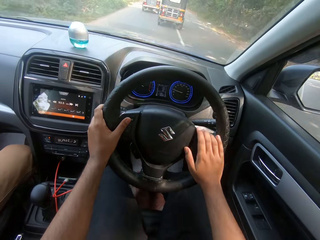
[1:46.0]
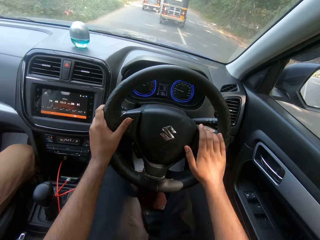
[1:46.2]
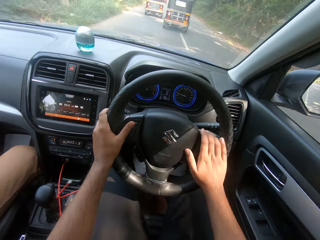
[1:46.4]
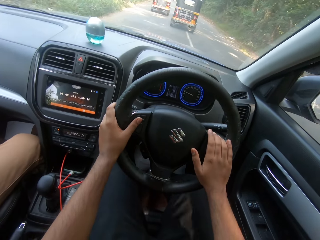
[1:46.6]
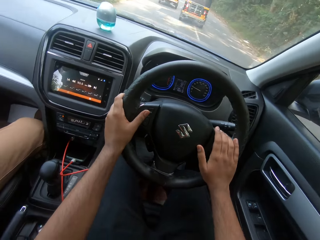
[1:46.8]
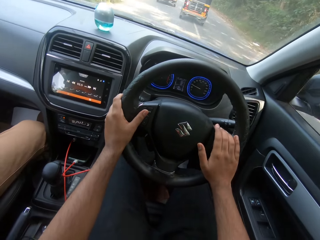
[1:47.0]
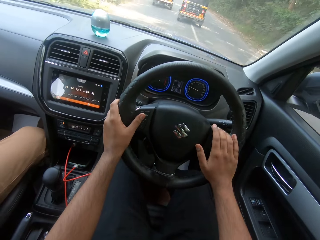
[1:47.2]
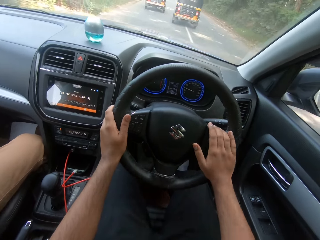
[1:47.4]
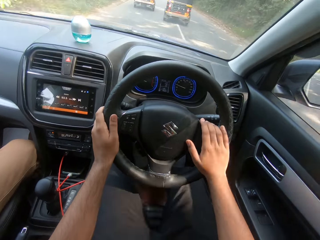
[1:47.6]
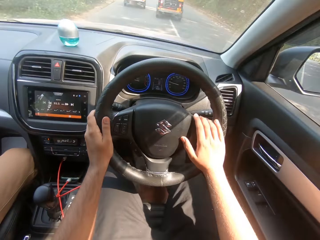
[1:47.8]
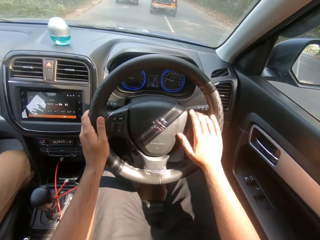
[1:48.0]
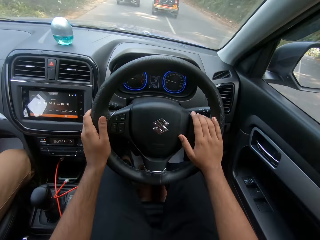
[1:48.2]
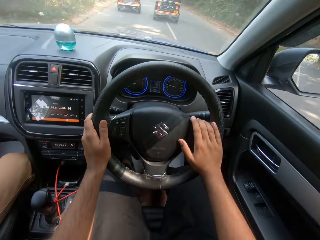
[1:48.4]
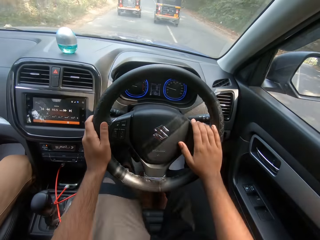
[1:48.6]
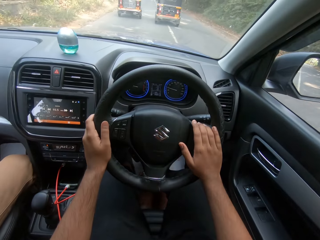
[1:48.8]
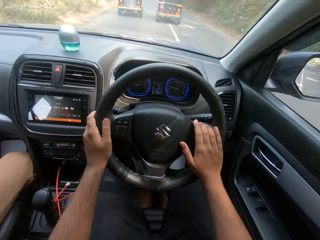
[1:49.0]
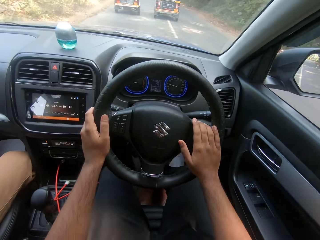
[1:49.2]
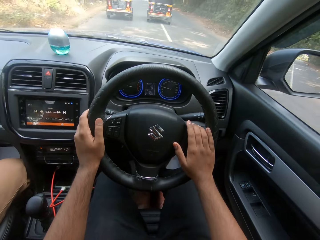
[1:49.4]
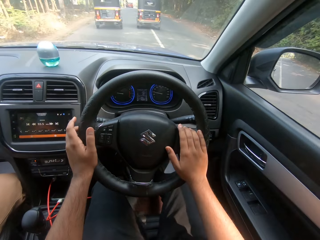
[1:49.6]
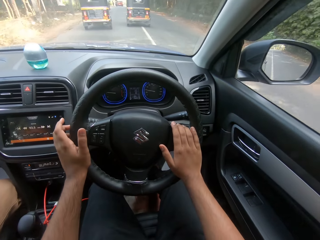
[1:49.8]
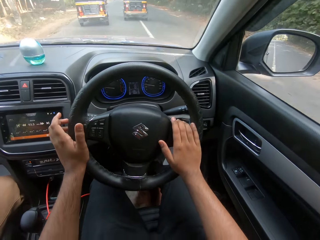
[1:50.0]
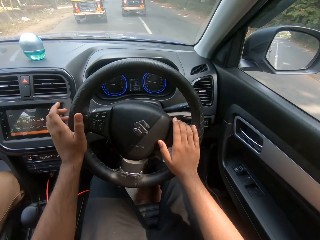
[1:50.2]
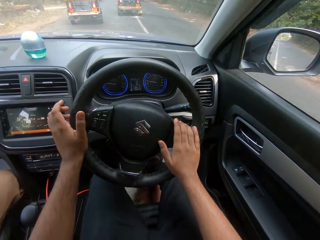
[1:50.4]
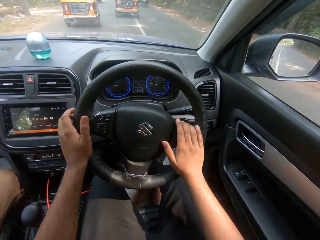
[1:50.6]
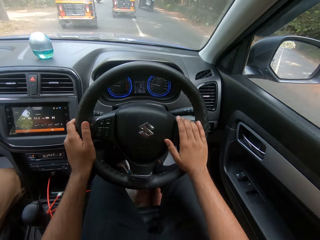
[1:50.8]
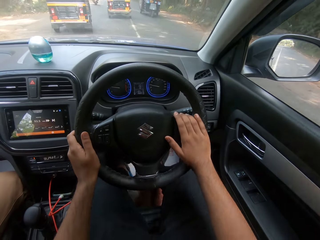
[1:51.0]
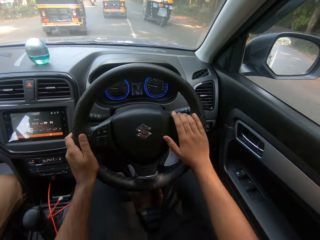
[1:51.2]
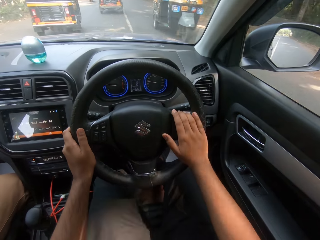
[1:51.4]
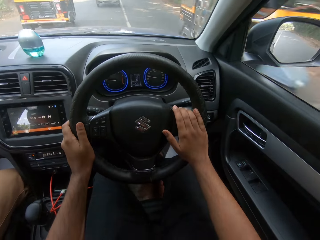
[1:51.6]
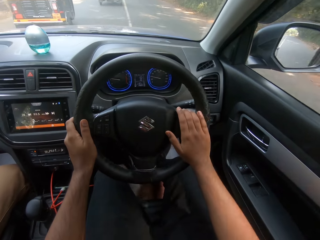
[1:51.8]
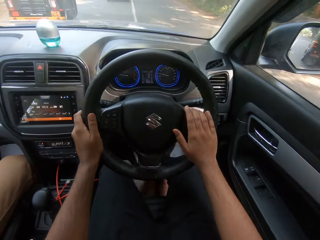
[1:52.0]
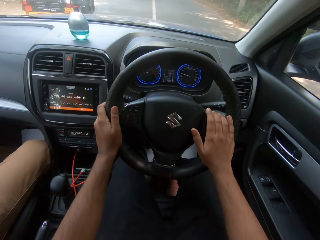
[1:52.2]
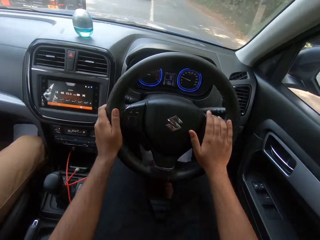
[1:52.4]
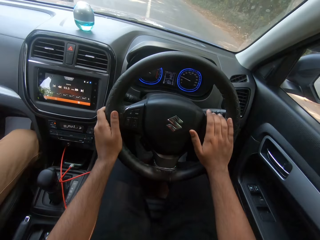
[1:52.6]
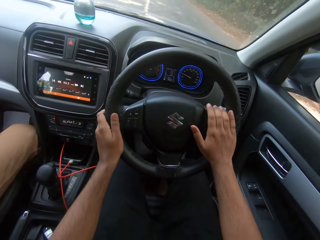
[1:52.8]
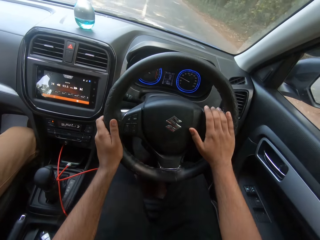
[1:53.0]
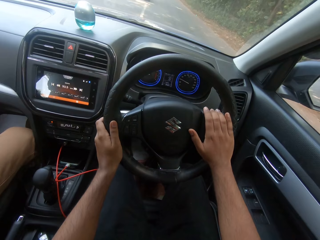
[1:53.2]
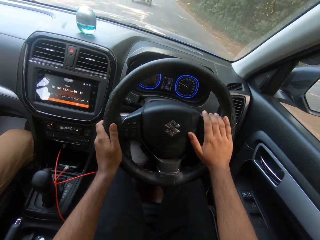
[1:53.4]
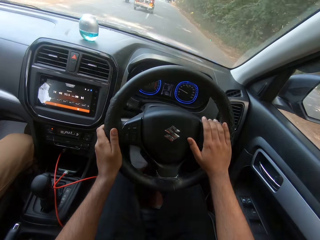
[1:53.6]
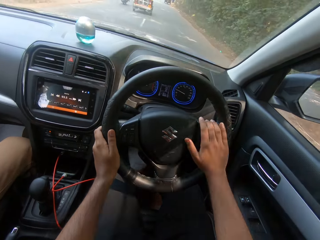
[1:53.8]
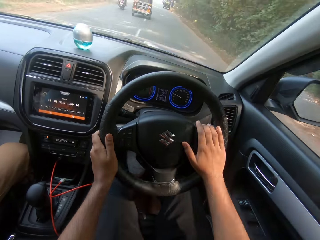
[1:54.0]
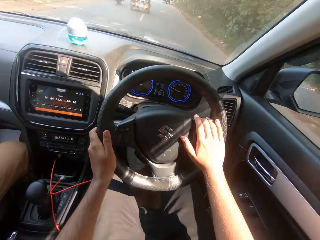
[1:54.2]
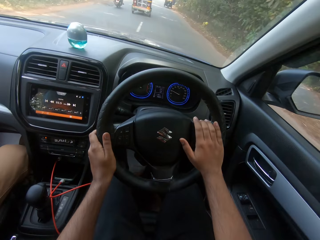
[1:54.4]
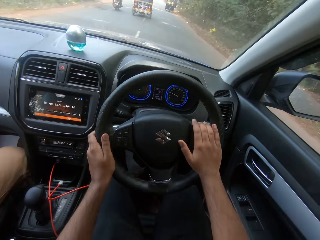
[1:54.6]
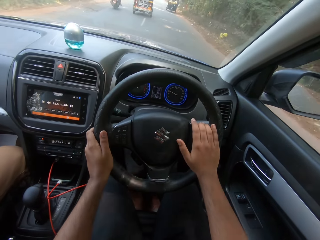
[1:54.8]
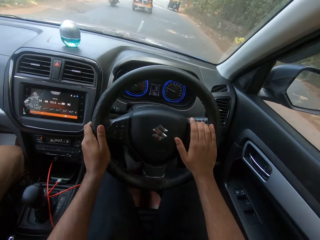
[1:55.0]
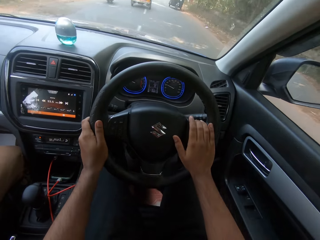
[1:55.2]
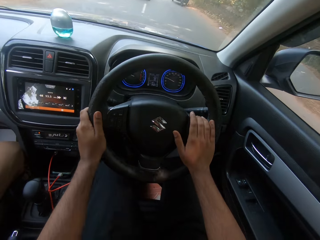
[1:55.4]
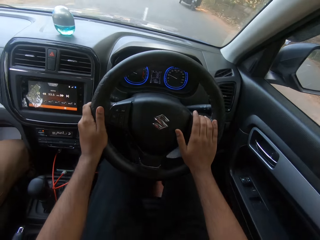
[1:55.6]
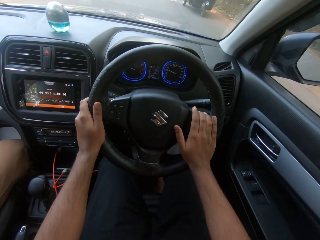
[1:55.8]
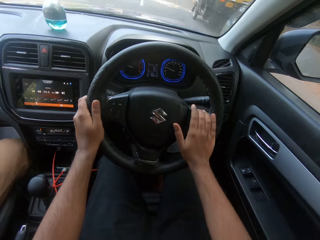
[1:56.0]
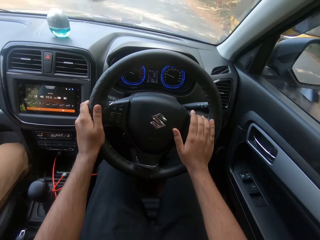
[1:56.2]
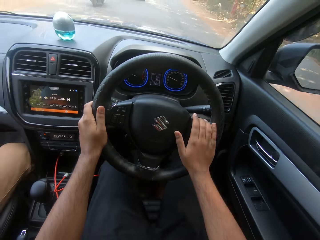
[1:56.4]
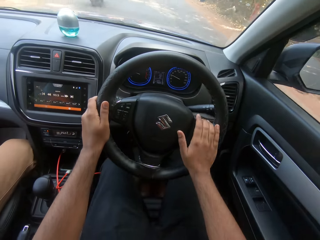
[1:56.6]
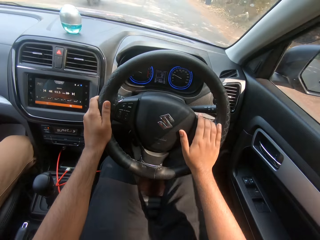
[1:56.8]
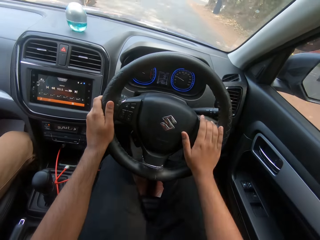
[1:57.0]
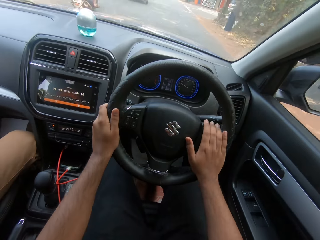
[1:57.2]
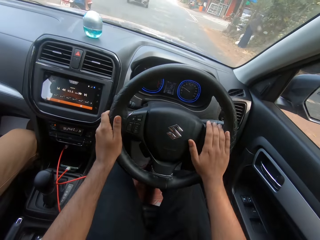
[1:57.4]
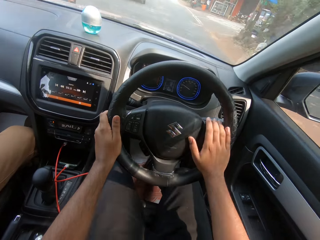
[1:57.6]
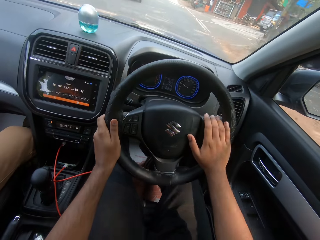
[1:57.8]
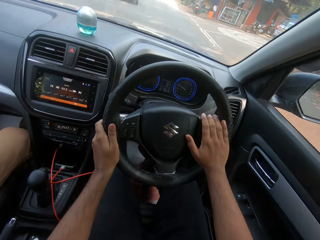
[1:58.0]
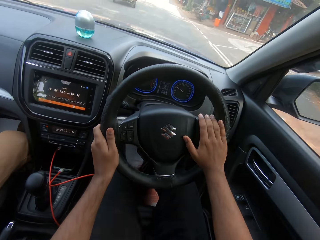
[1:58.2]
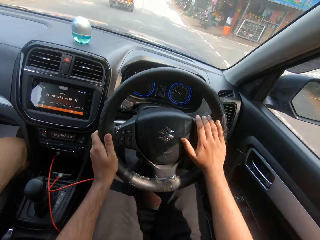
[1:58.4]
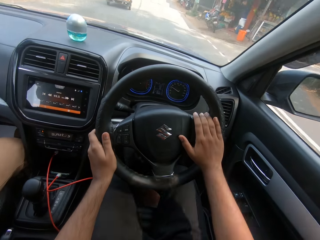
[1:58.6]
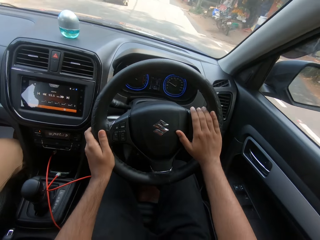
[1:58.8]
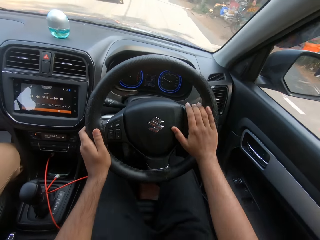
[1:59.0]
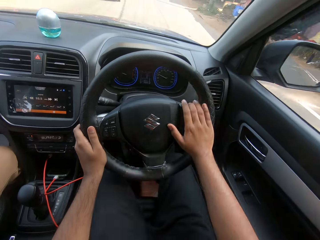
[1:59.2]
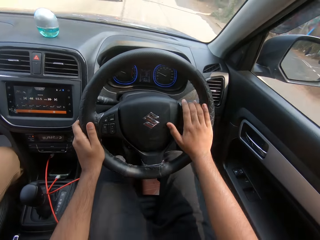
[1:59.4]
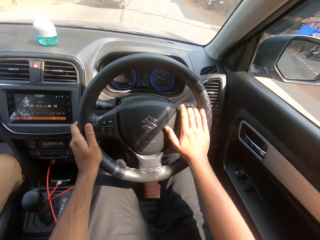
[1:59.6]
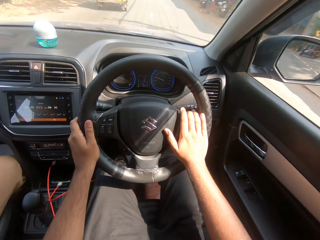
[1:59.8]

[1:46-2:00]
A tricycle drives past the camera wearer. They drive past a tricycle. A tricycle drives past them.

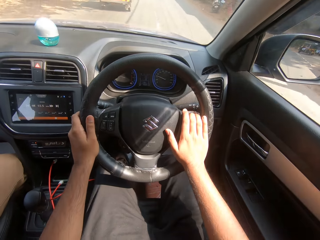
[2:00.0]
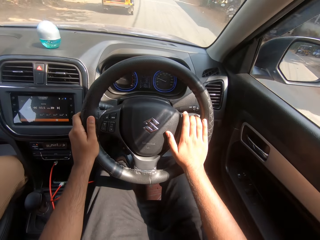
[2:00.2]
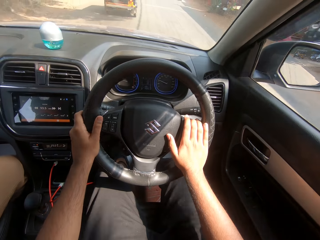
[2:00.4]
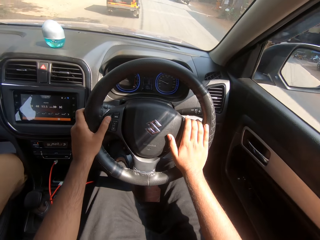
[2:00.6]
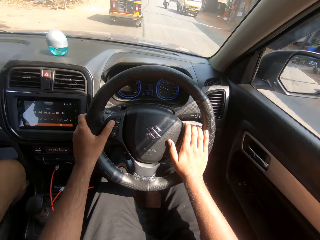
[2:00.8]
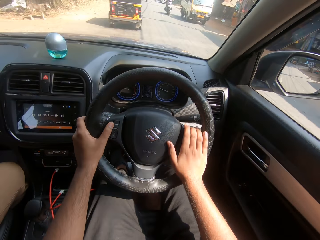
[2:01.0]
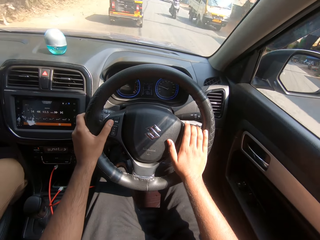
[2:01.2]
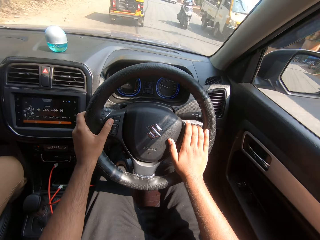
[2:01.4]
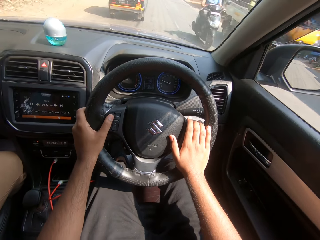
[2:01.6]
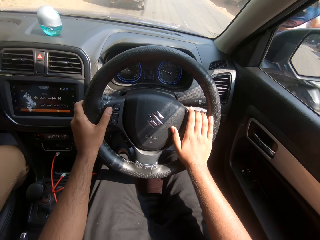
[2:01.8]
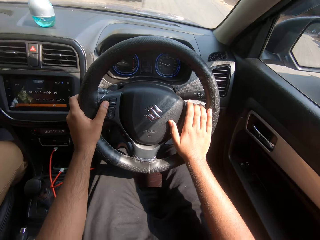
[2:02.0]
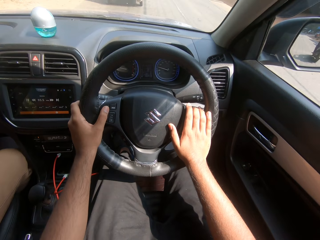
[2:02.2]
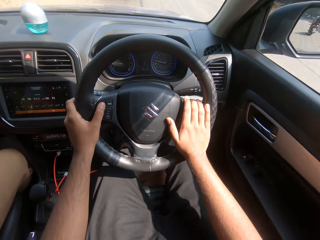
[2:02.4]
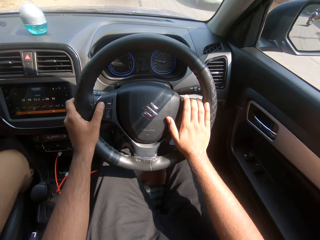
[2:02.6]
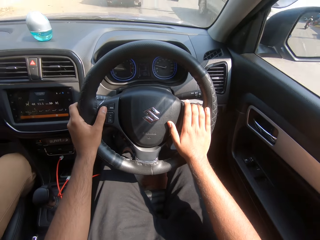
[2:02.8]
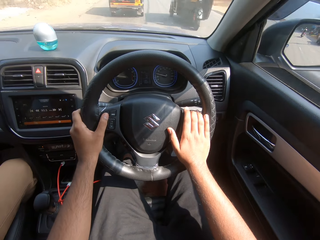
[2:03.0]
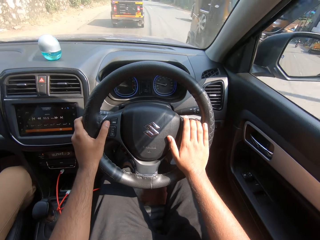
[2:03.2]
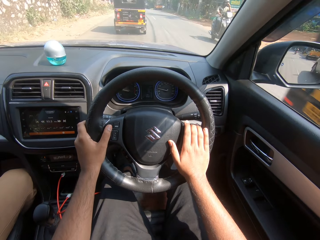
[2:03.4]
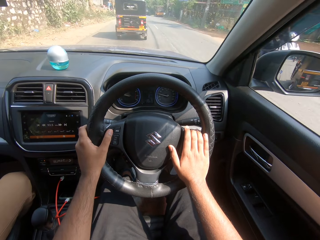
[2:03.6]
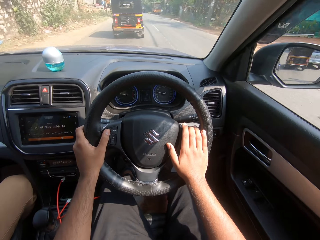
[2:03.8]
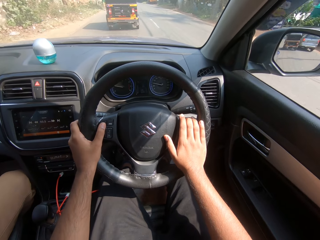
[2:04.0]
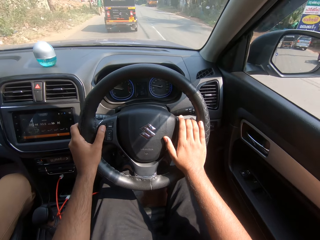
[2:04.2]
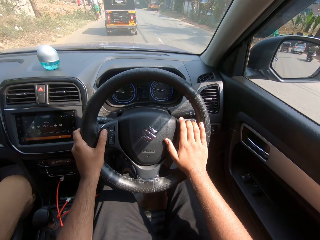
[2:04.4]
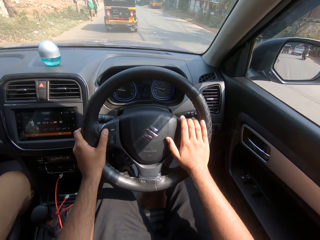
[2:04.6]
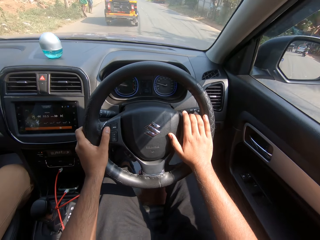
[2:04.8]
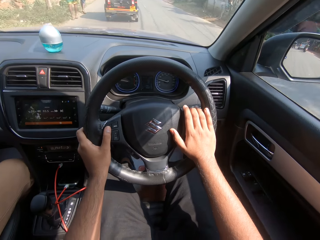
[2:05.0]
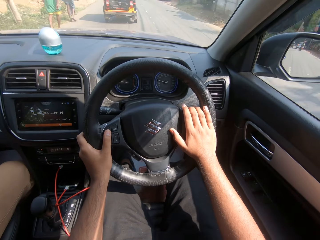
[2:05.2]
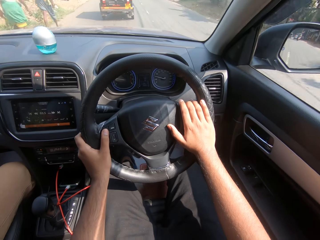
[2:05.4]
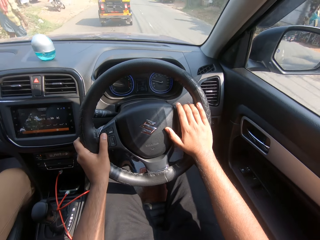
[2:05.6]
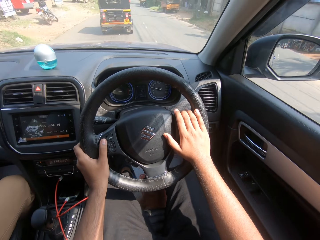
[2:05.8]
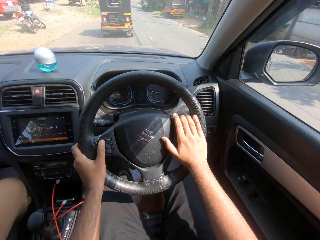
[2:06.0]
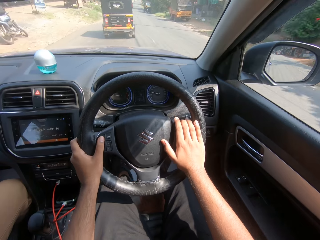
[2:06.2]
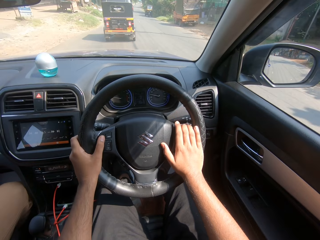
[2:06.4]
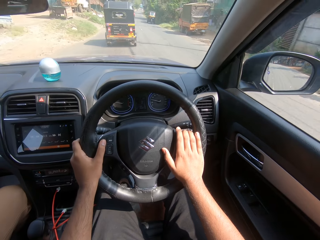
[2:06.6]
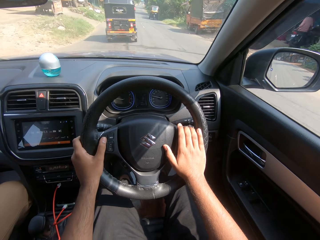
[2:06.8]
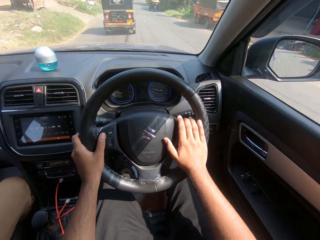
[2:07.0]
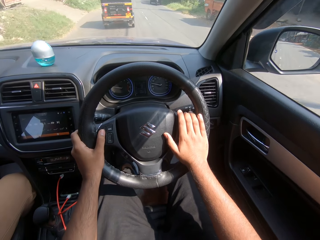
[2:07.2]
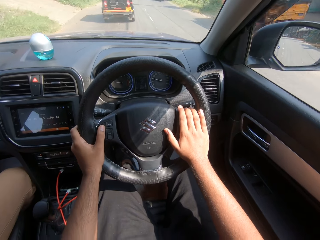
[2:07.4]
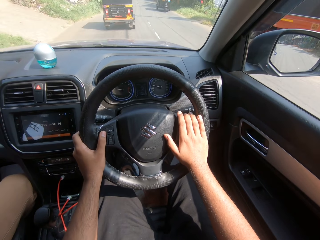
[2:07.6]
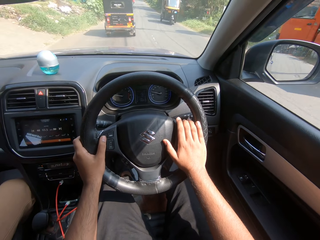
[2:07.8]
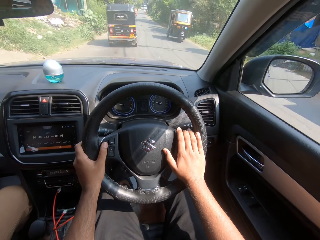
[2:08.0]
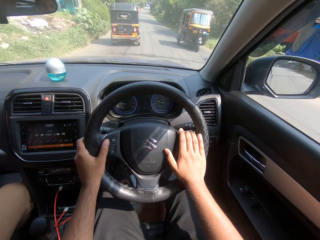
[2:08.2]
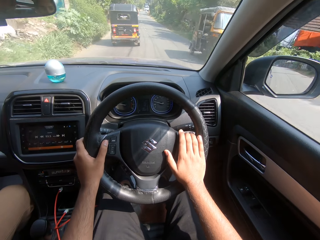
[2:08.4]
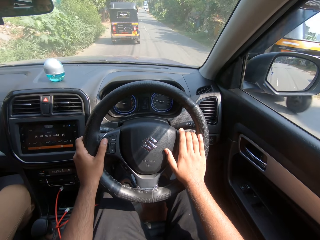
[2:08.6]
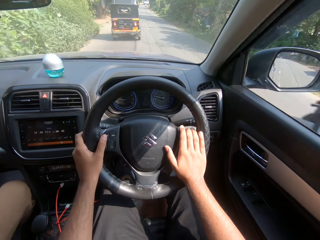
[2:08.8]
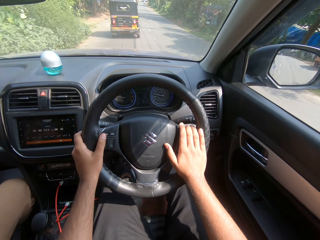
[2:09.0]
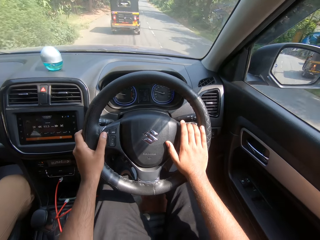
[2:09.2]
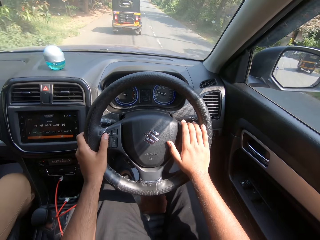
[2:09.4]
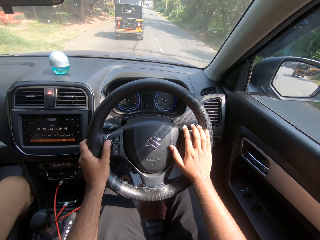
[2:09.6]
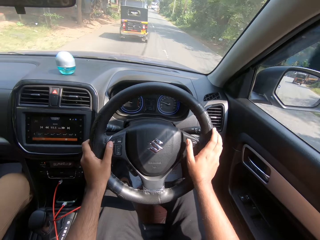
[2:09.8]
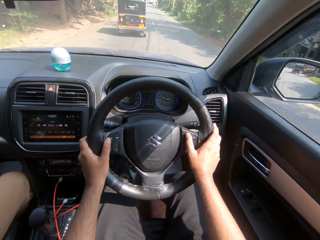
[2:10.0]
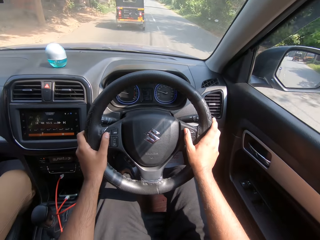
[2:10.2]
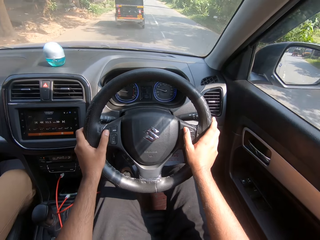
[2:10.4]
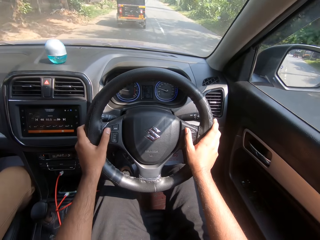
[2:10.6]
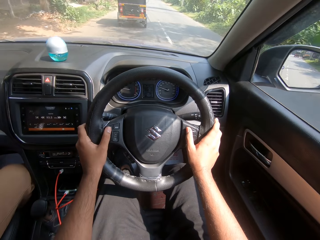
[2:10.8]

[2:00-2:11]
A motorcycle drives past the camera wearer. A truck drives past them. A car drives past them. A tricycle drives past them. A motorcycle drives past them. A tricycle drives past them.
